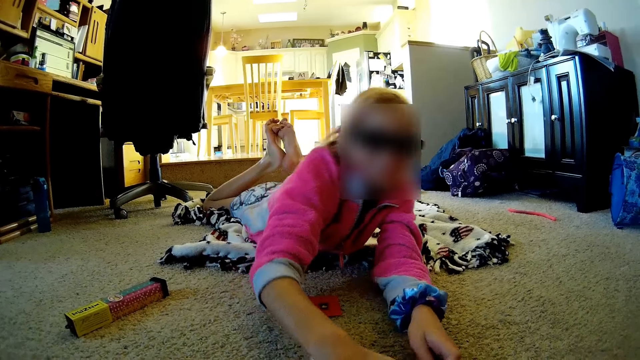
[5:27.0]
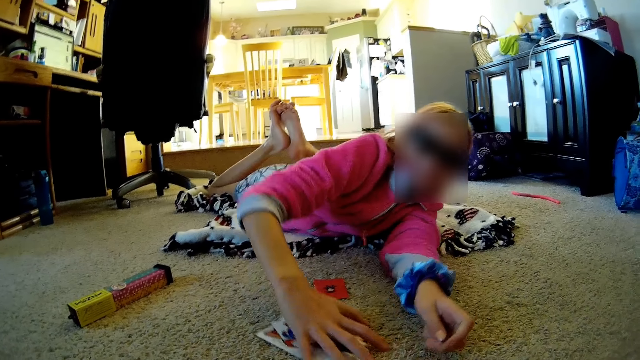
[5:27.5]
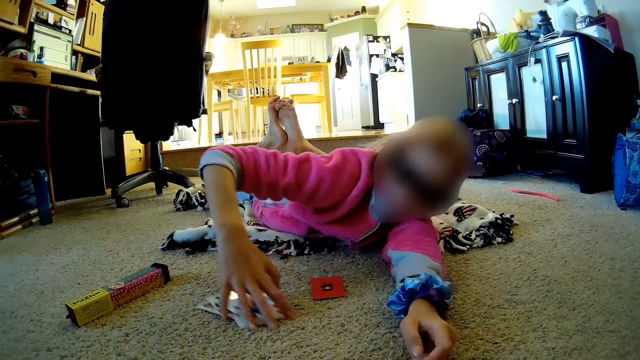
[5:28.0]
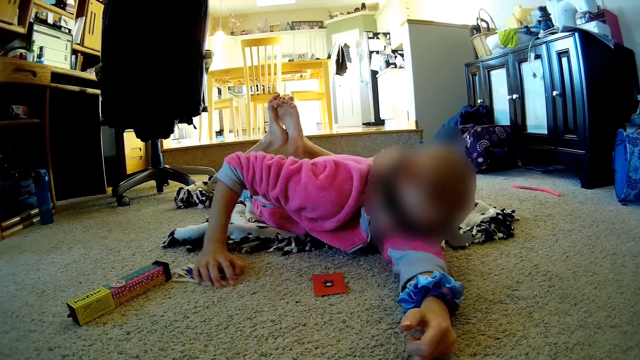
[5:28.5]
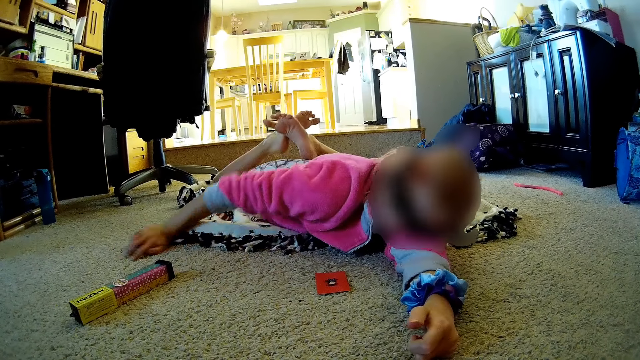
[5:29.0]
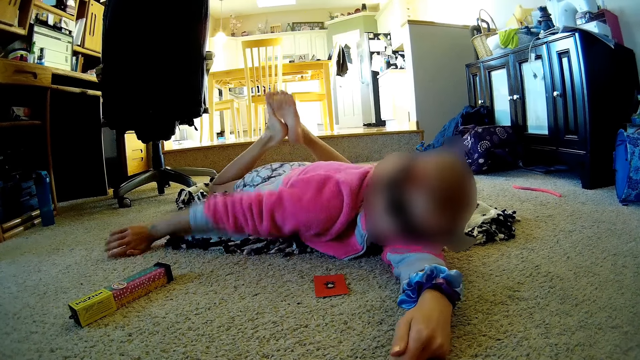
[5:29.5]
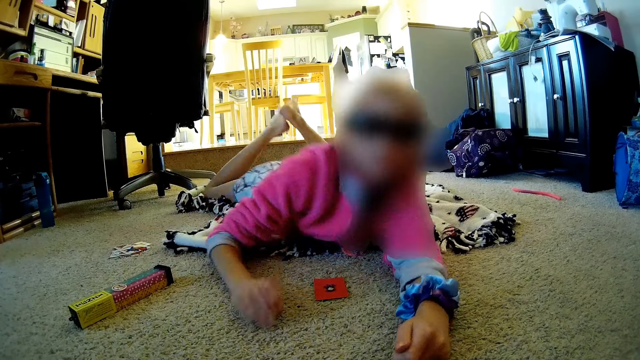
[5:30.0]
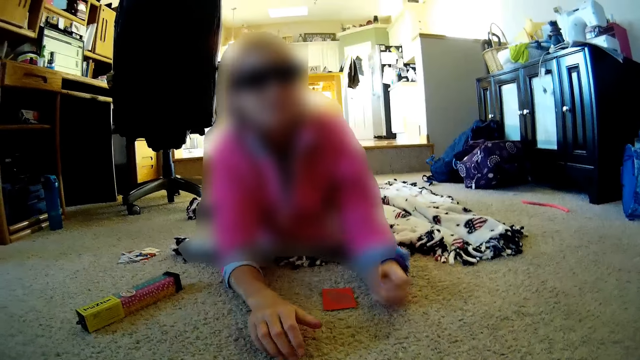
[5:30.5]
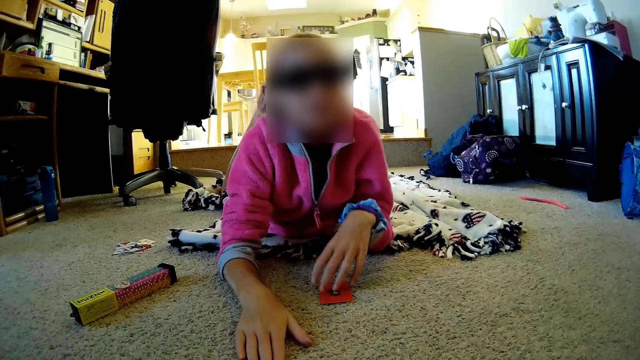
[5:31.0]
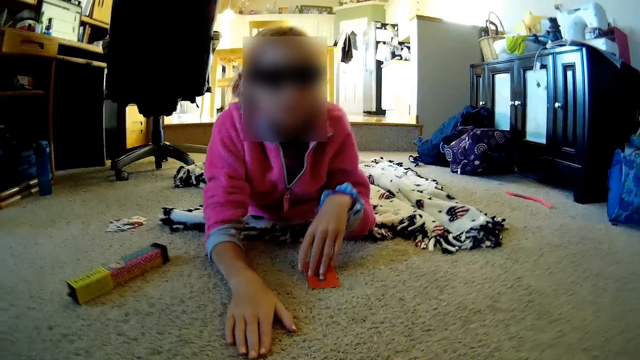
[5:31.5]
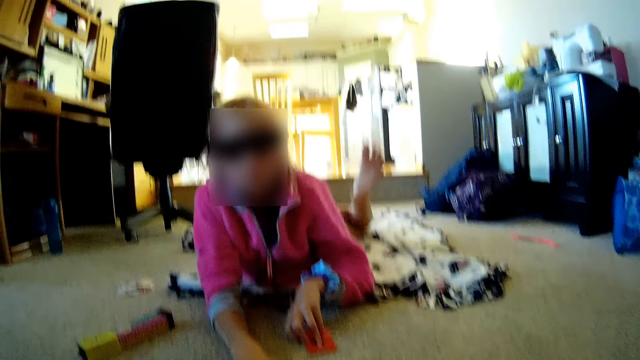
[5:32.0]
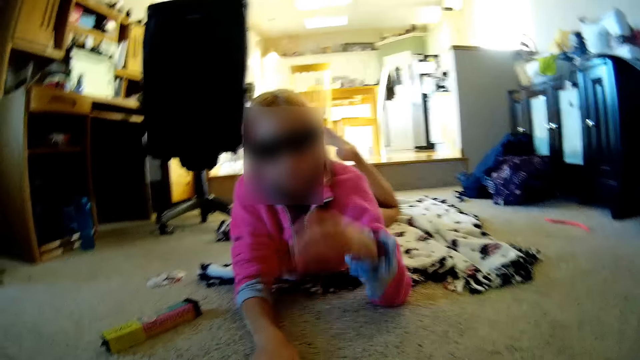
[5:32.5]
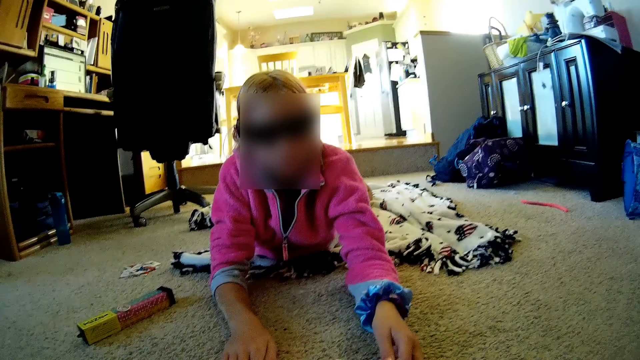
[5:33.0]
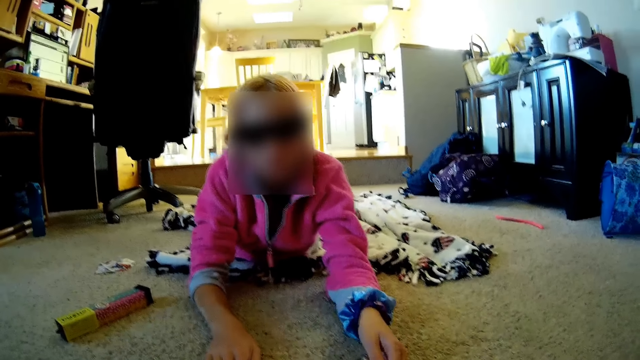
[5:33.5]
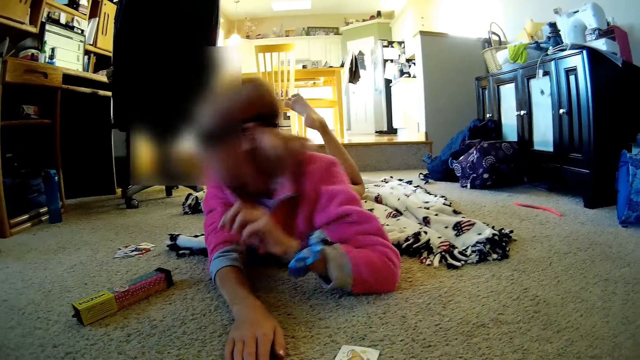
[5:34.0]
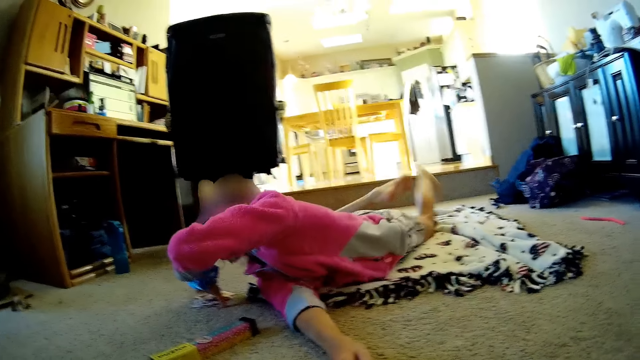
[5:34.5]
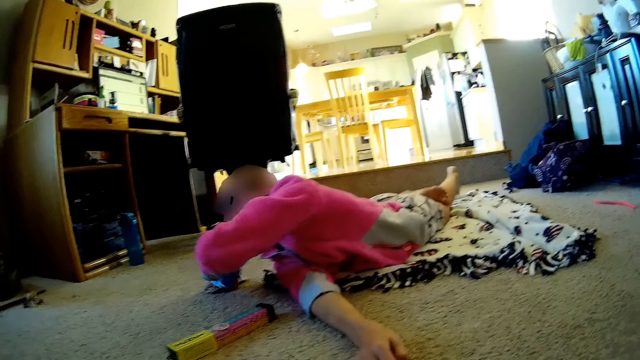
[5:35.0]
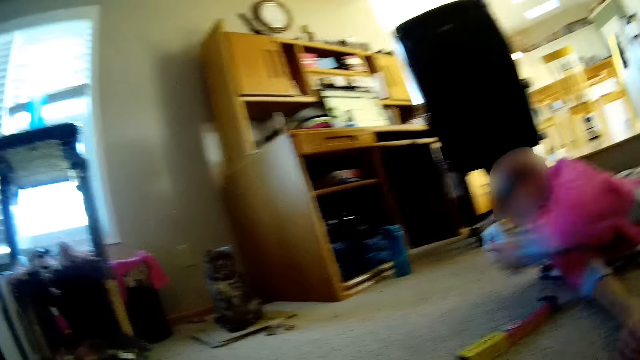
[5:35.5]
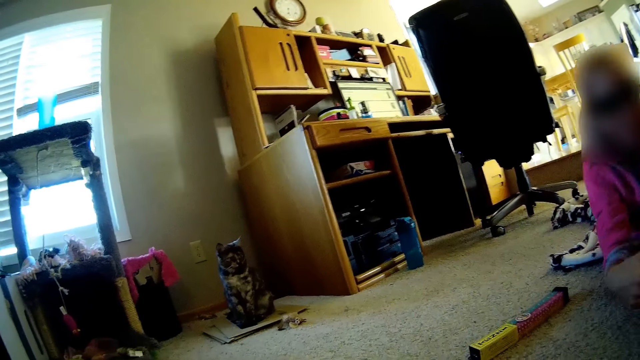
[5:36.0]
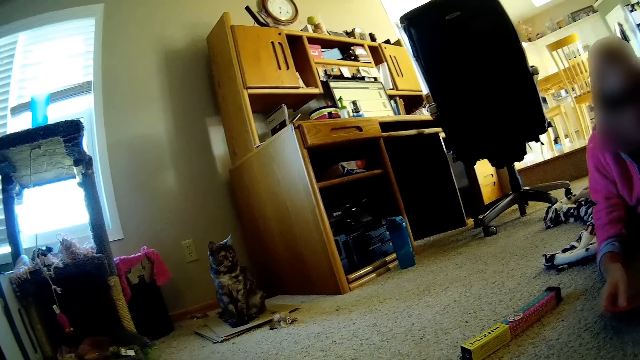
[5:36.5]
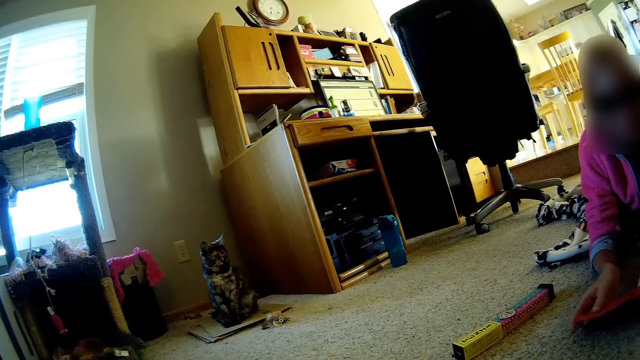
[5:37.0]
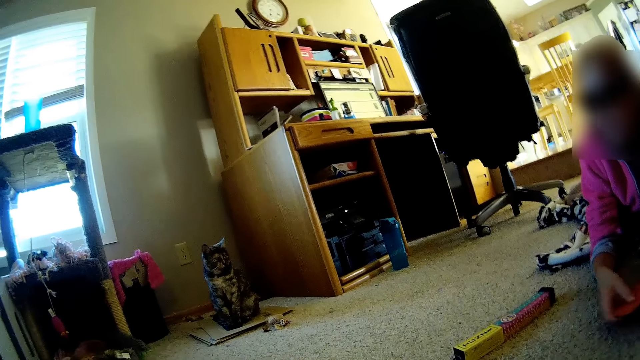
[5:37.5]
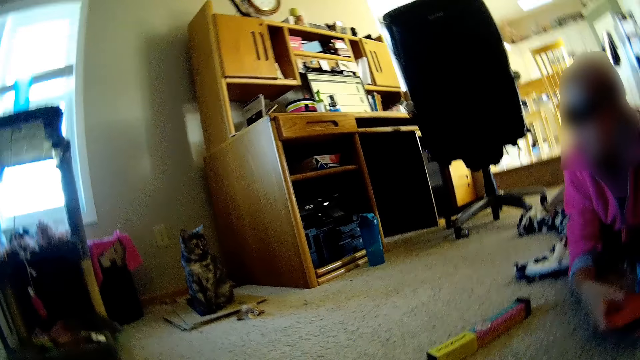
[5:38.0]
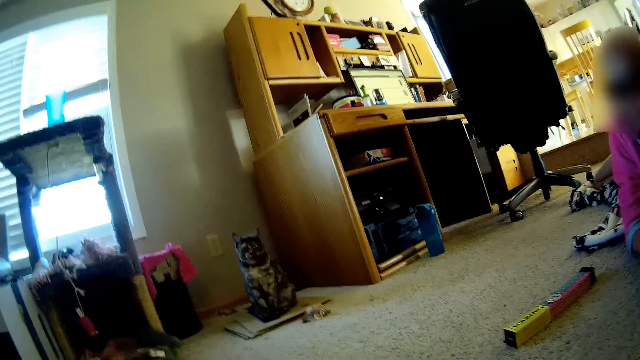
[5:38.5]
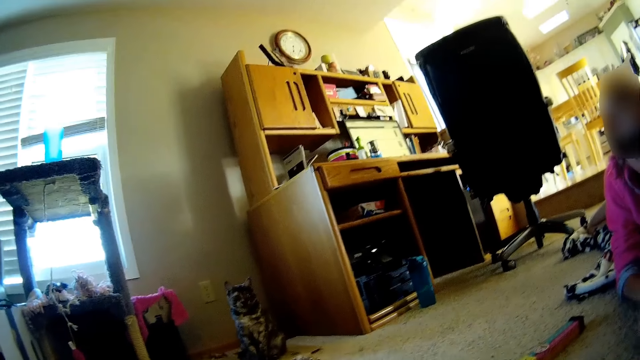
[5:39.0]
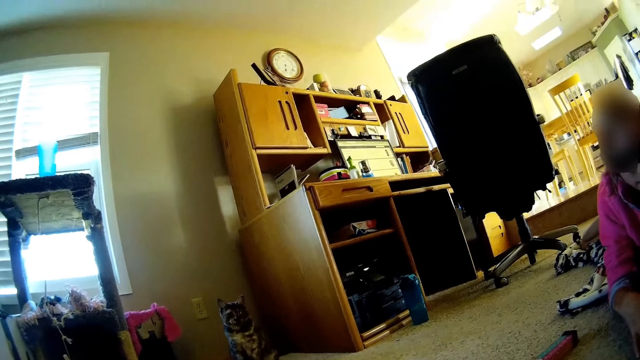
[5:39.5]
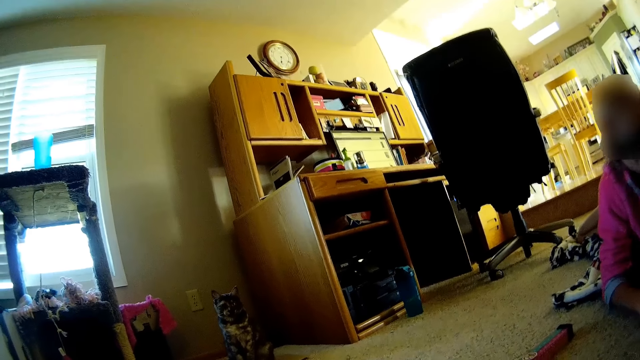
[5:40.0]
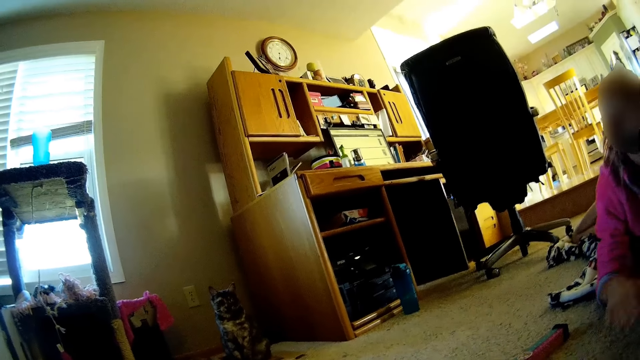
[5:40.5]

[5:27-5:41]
The lady moves the cards across the floor. She lays the head on the hand. She picks a card. She plays the card game with the camera wearer. She picks the cards on the side and holds out the cards in both hands. The camera wearer stares at the cat.

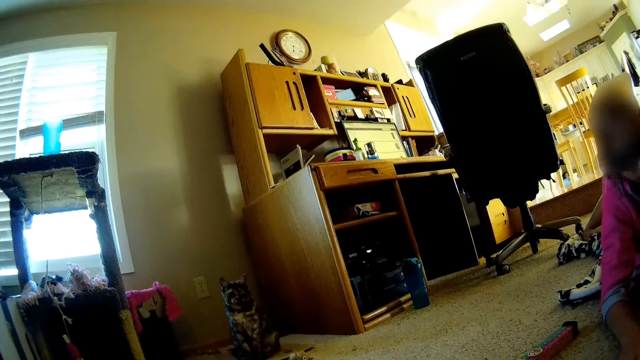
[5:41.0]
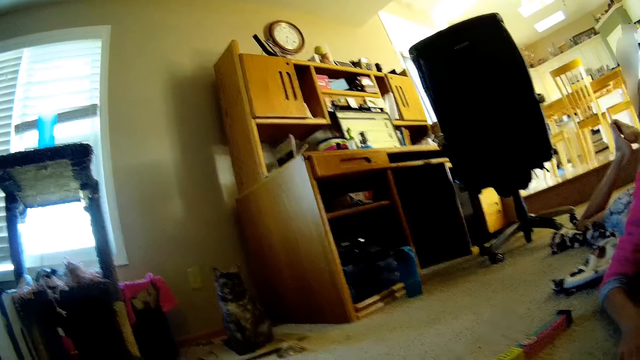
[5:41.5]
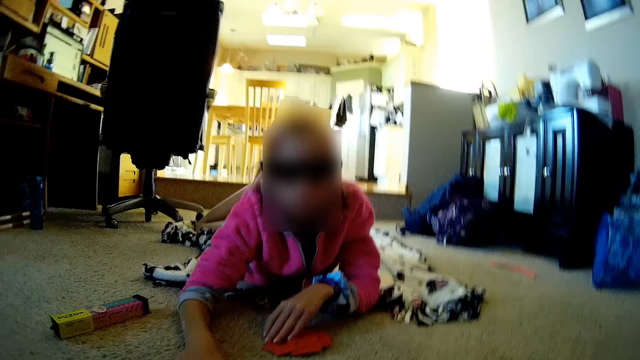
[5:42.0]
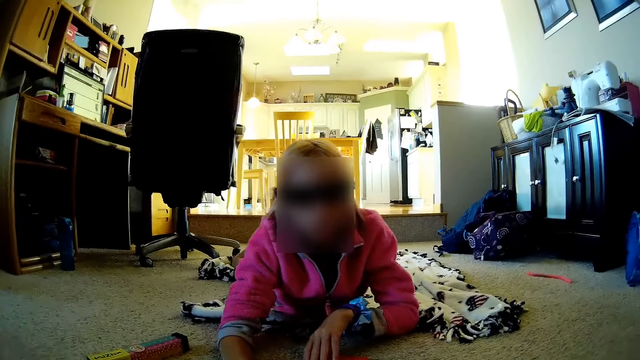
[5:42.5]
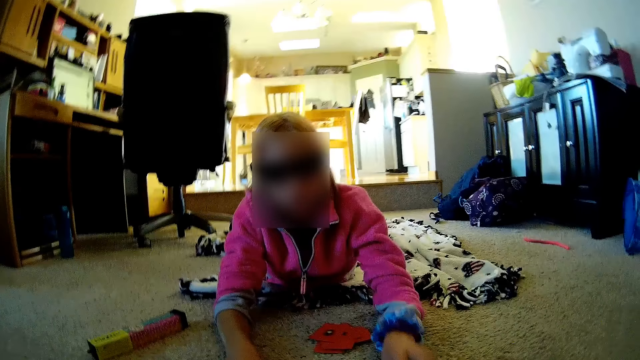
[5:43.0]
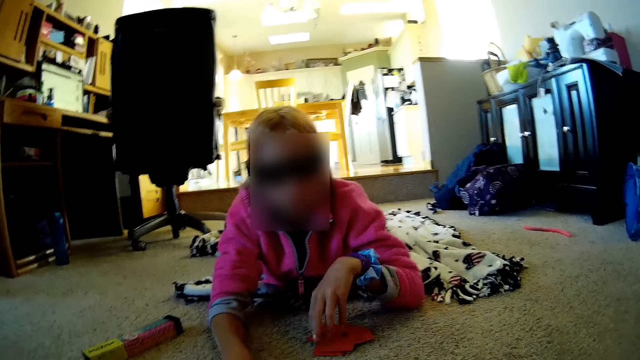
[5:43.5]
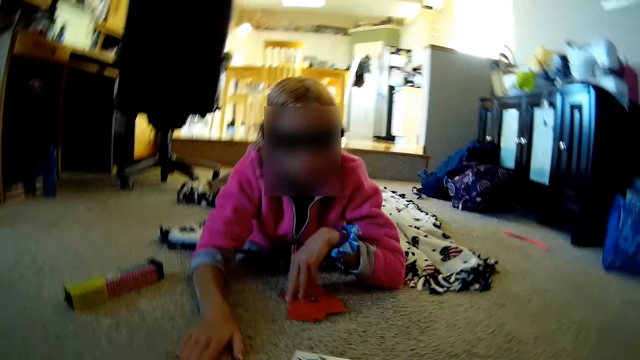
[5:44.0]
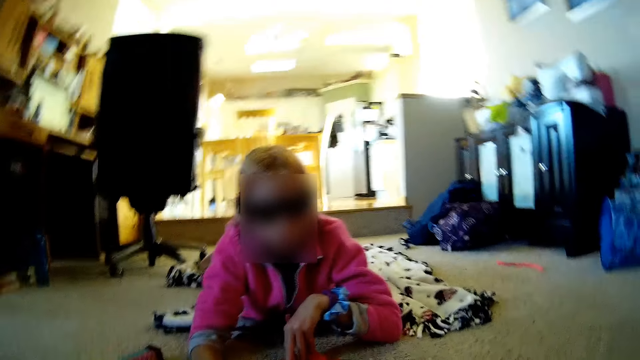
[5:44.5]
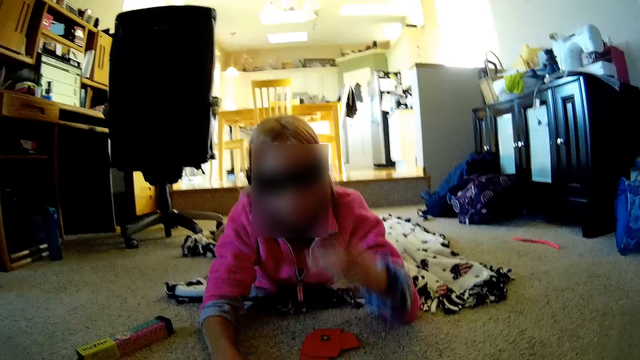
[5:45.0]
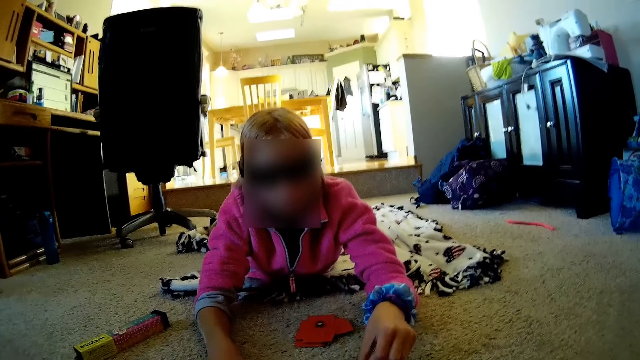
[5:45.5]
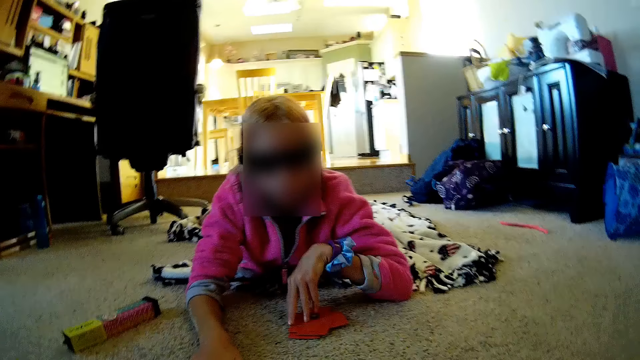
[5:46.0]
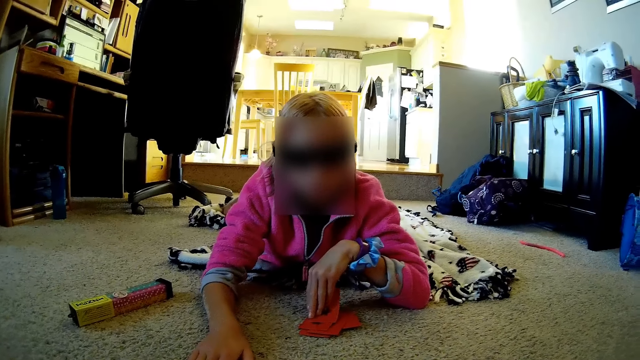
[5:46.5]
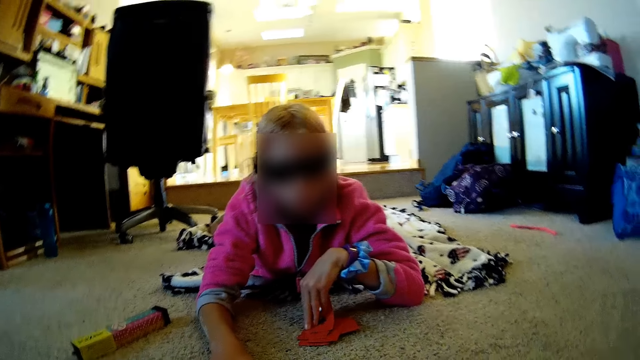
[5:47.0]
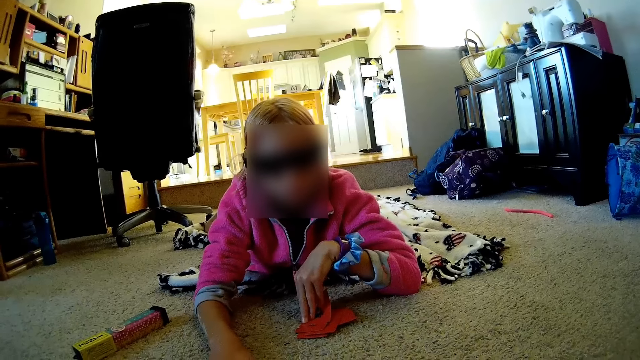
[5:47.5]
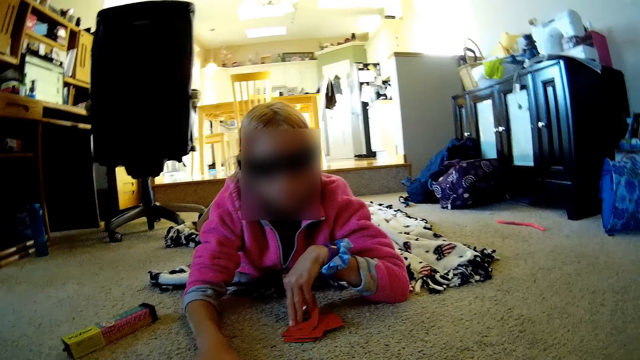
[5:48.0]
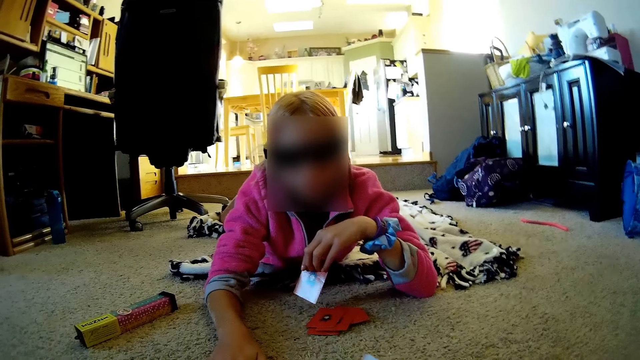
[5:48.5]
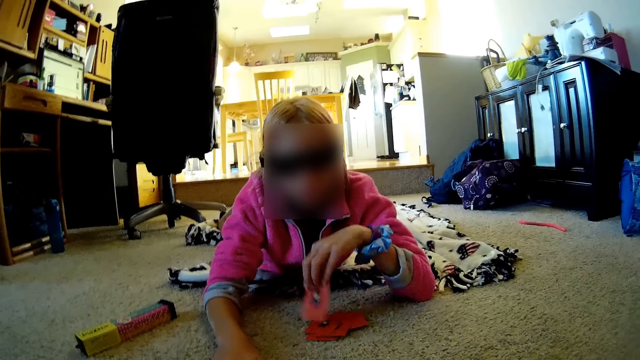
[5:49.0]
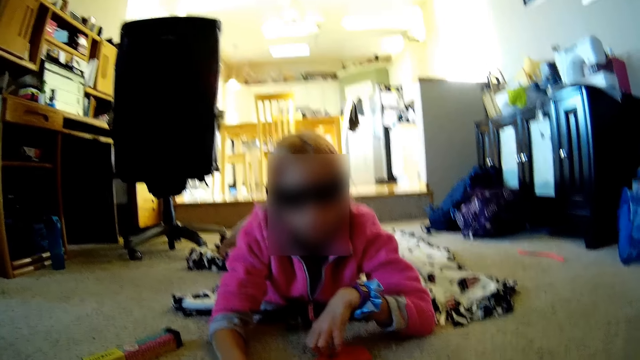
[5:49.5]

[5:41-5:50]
The lady plays the card game with the camera wearer. The lady picks a card, plays the card, plays a card, picks a card and returns the card on the floor.
